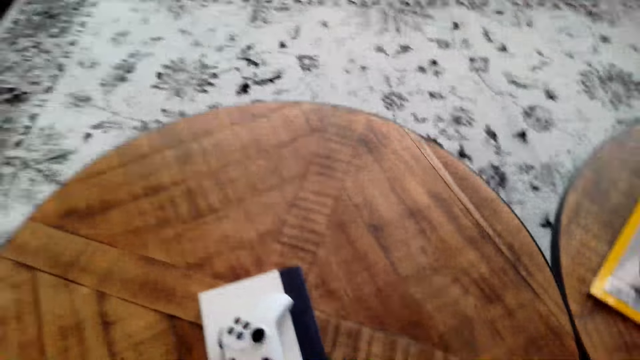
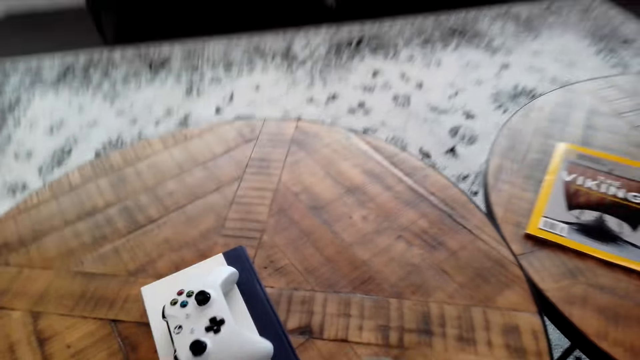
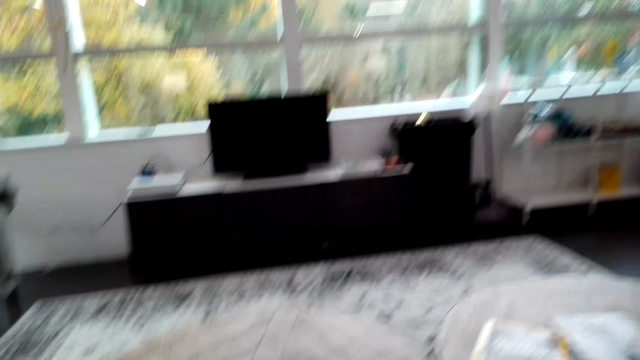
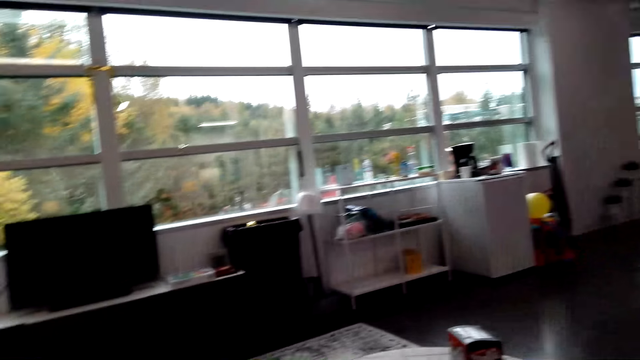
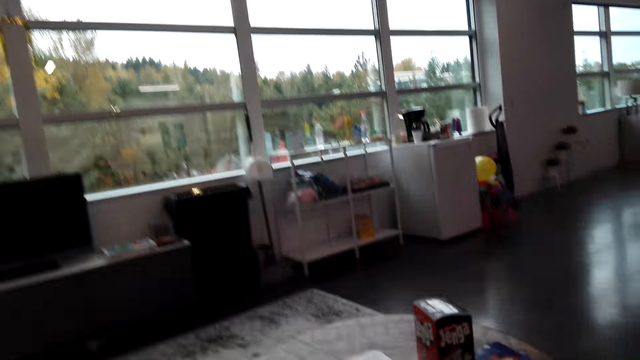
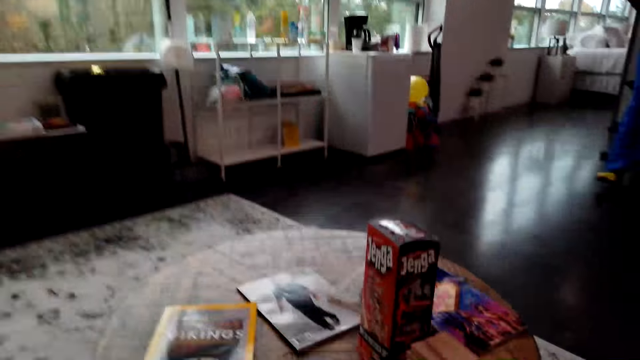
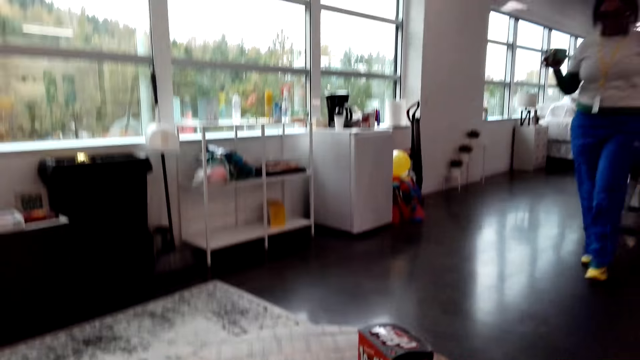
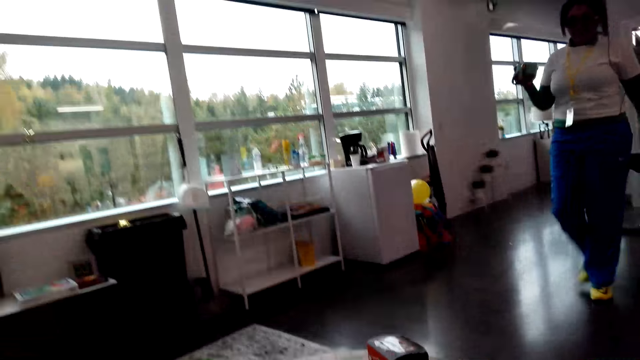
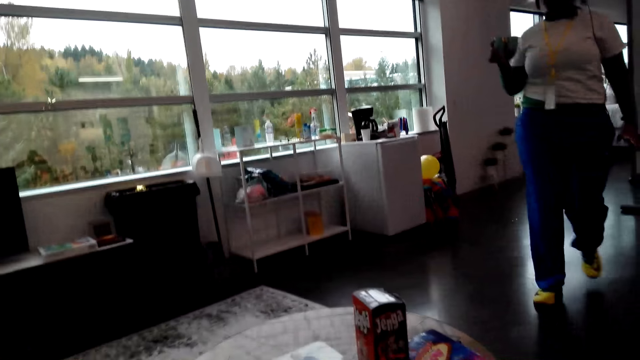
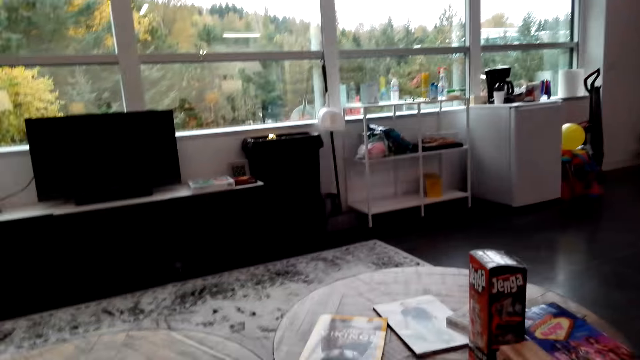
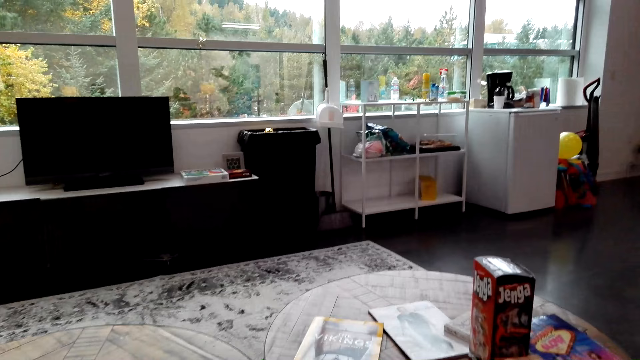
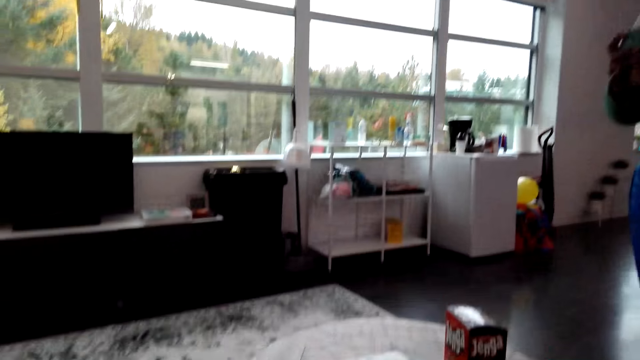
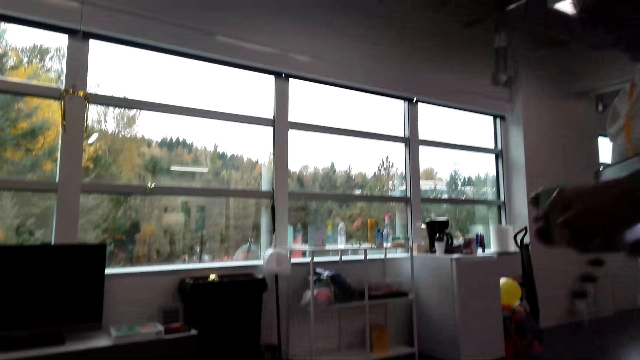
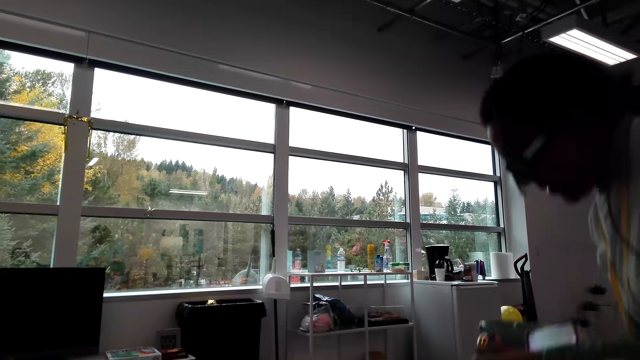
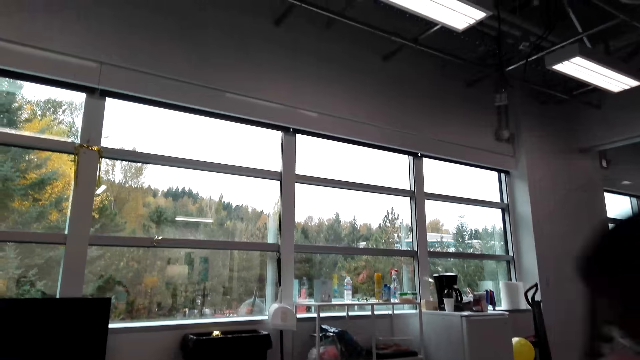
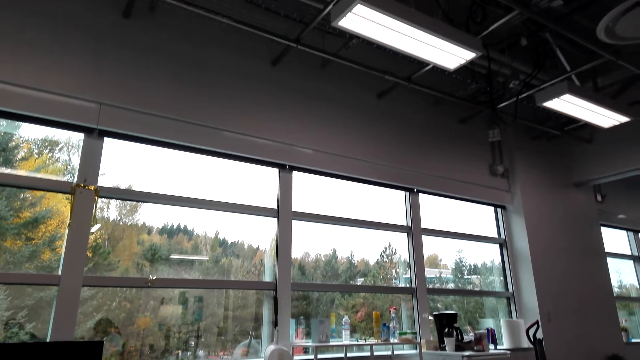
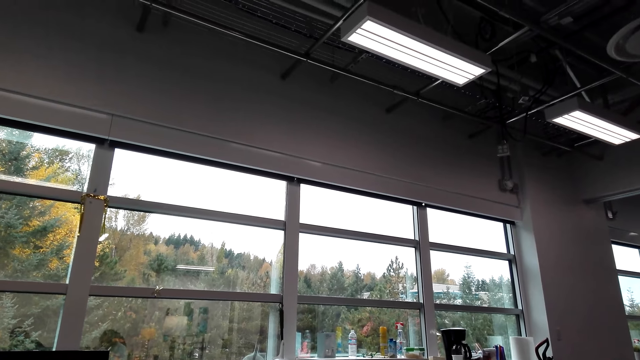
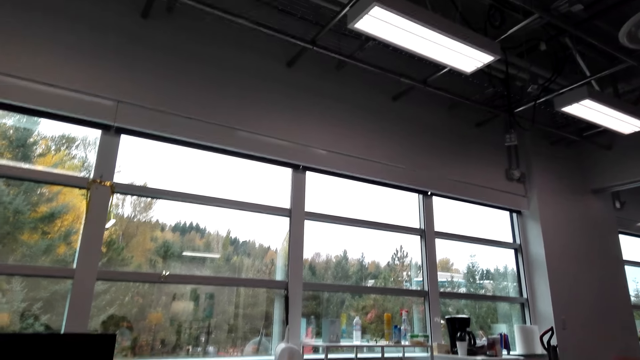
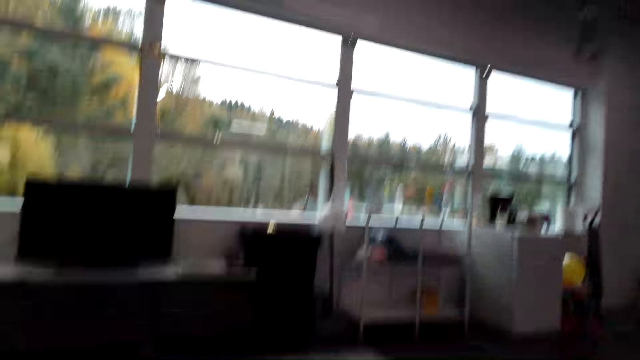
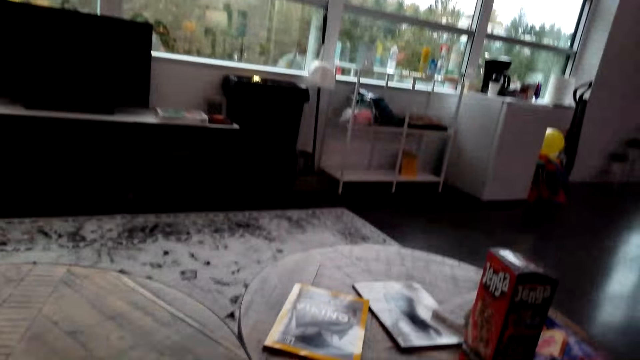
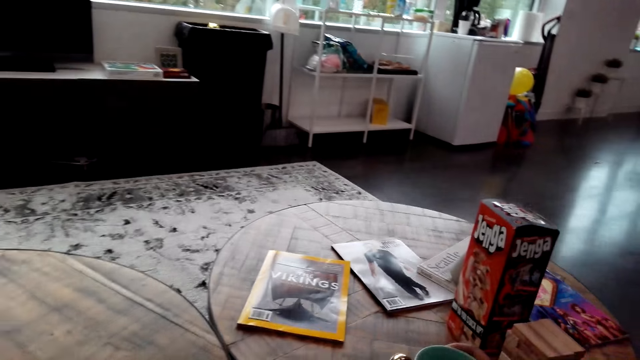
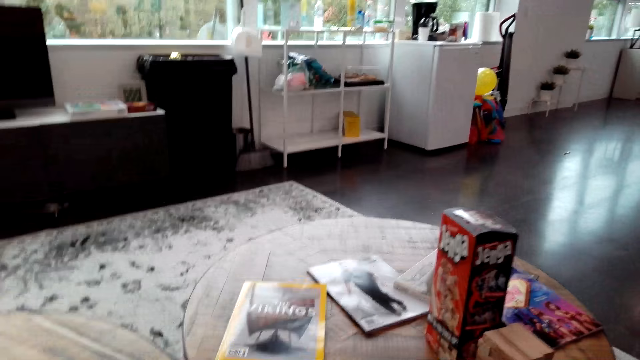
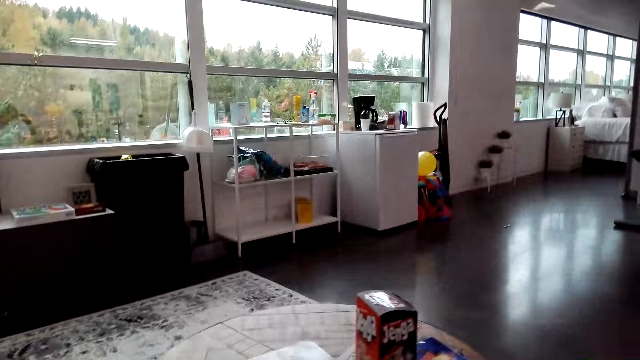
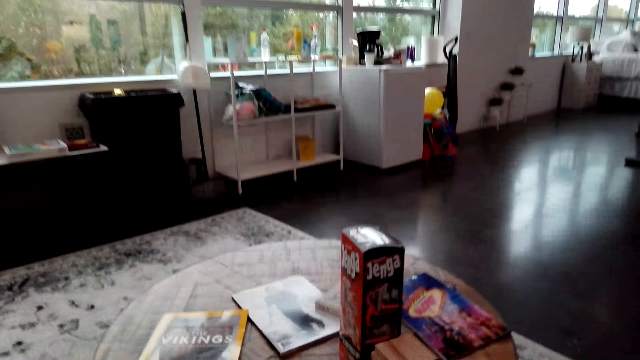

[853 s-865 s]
The camera wearer sits down on the sofa. A woman walks in the house with a cup of coffee. The woman sits down on the sofa.

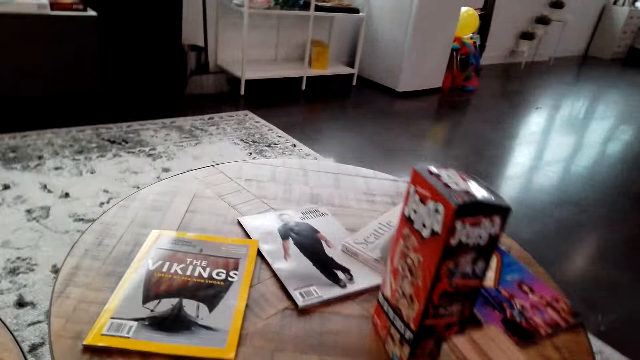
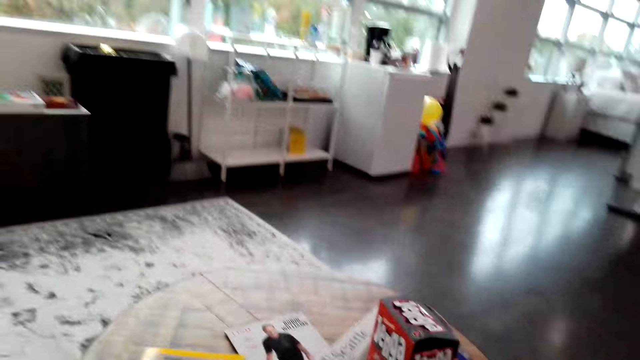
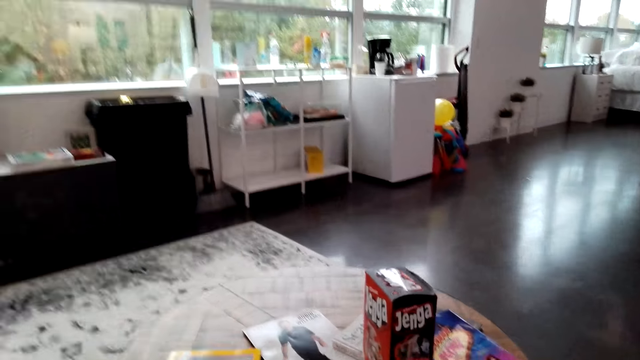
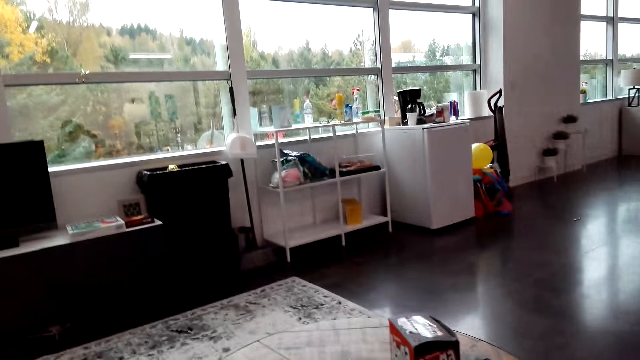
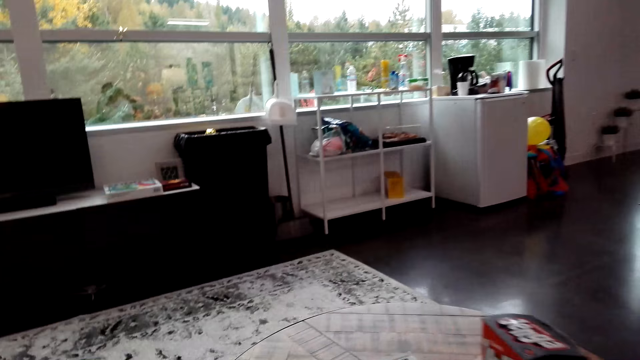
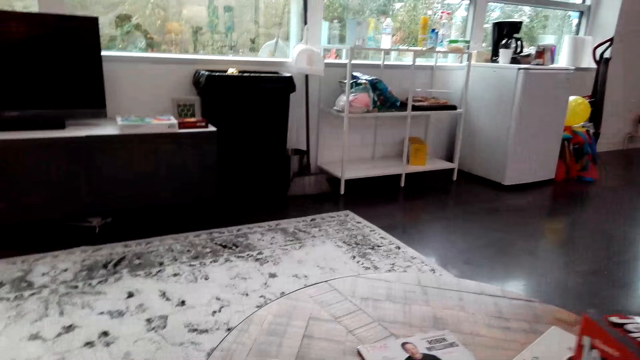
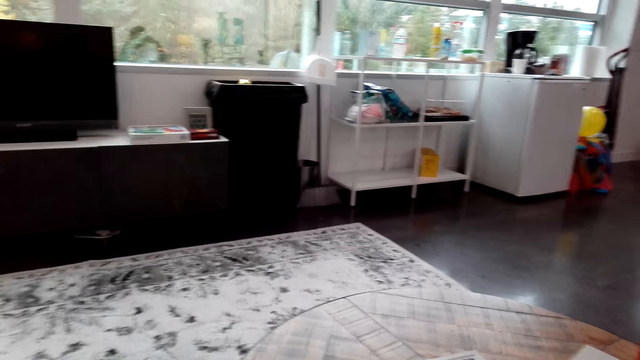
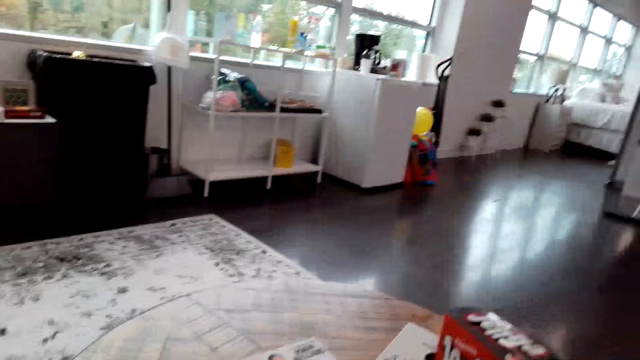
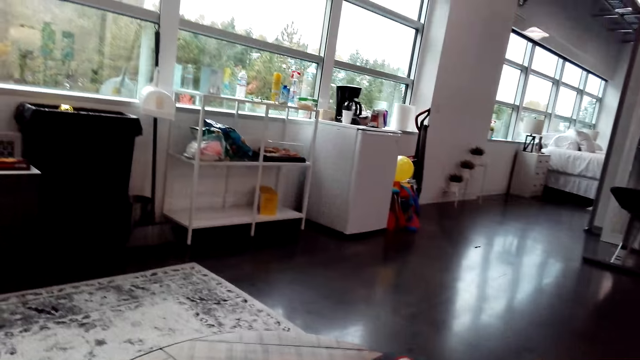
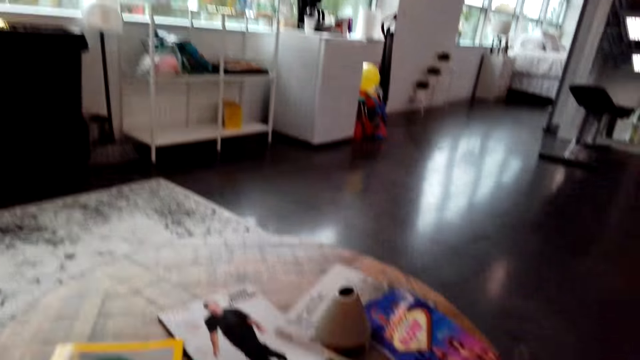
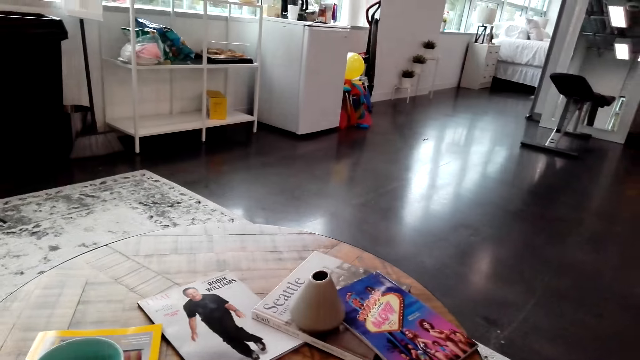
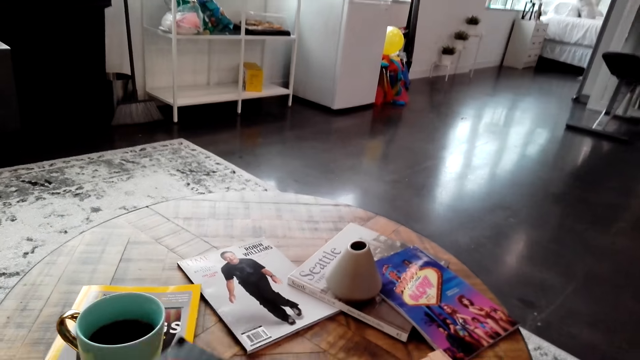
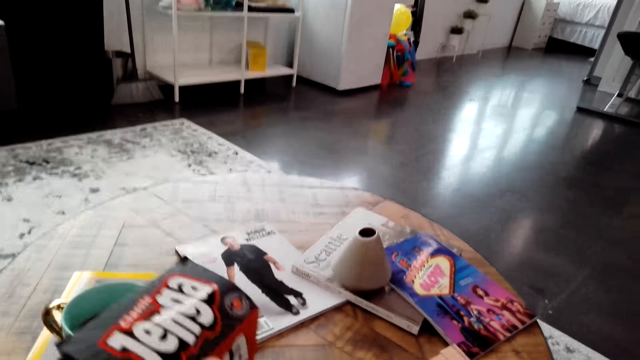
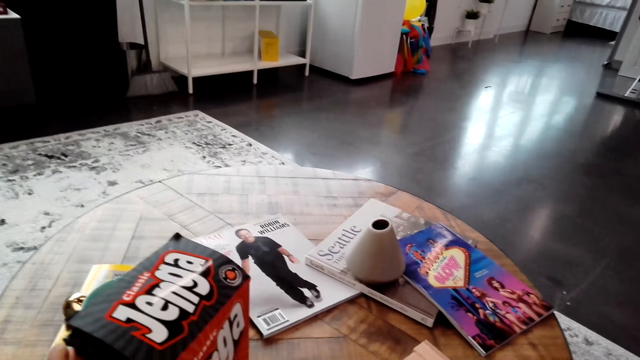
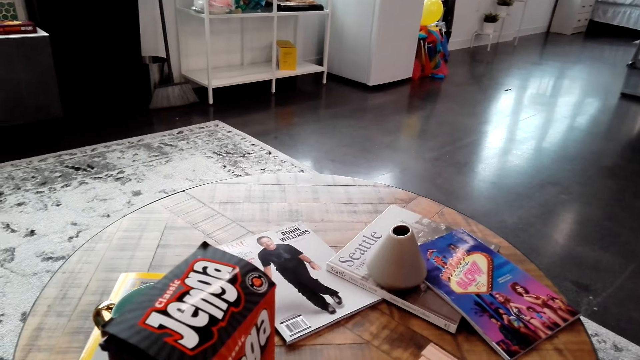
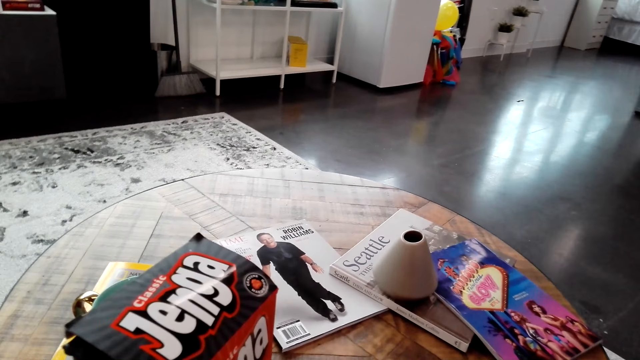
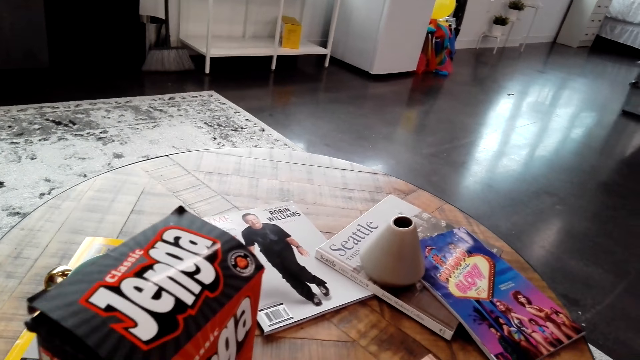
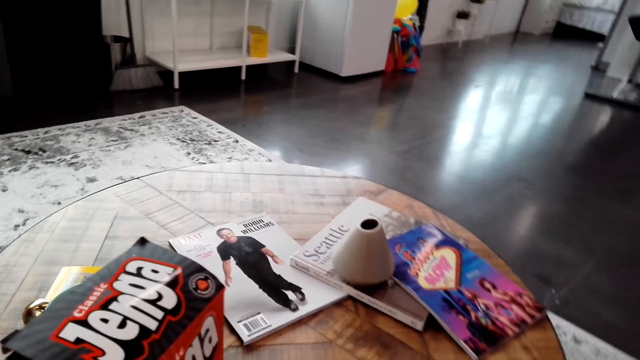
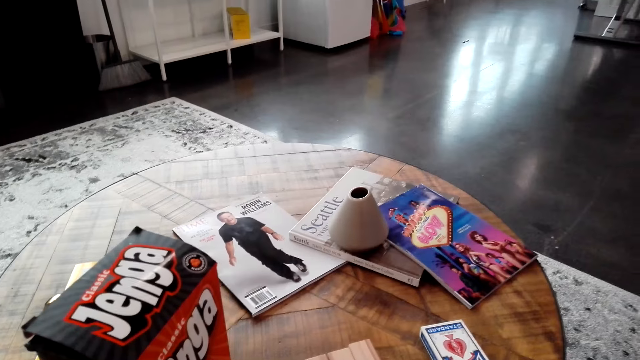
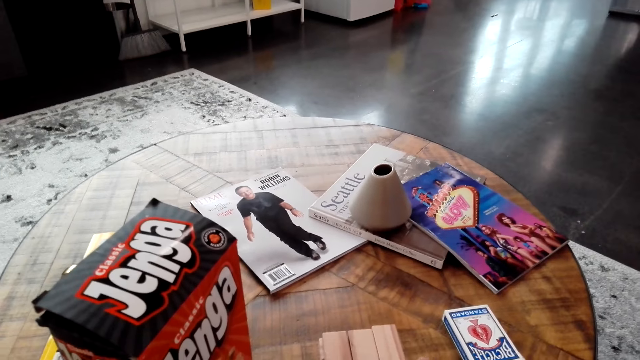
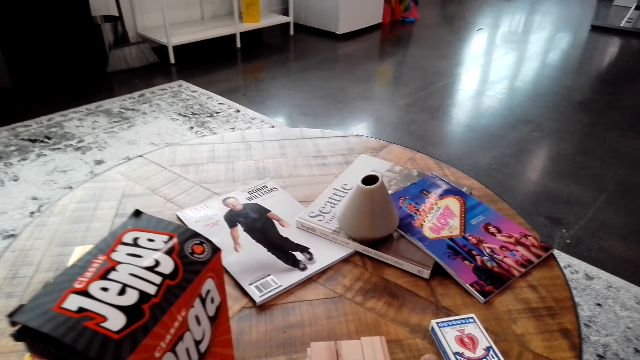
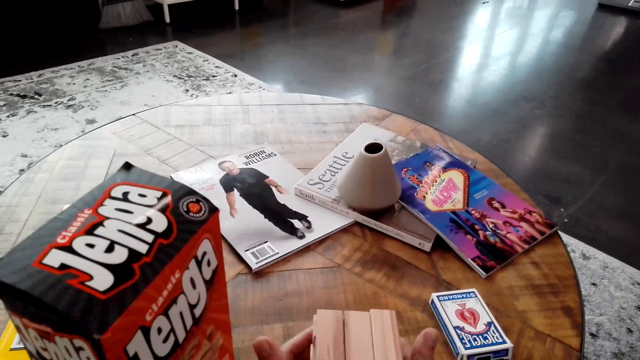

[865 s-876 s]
The camera wearer moves a Jenga box. They touch the Jenga box on the table.
